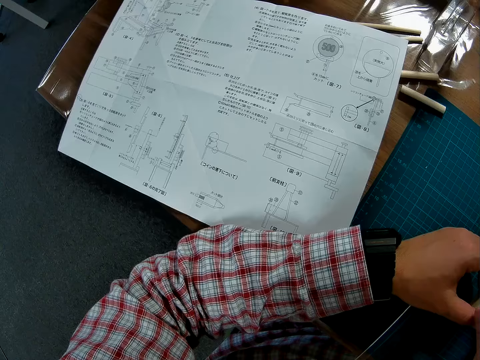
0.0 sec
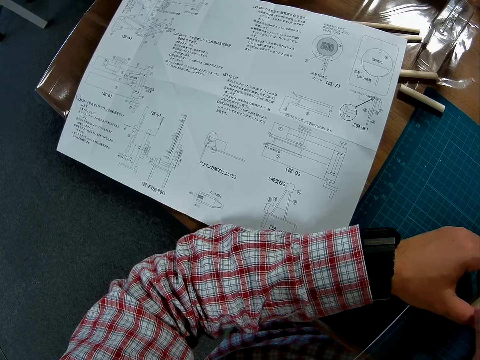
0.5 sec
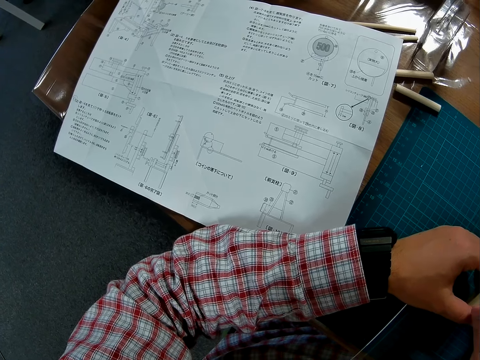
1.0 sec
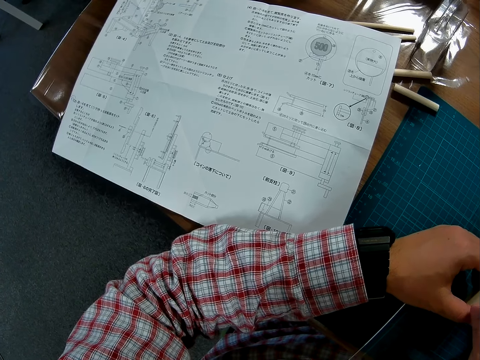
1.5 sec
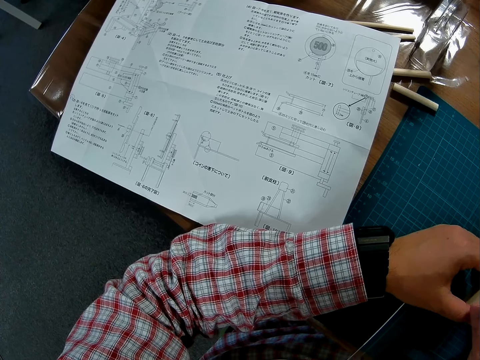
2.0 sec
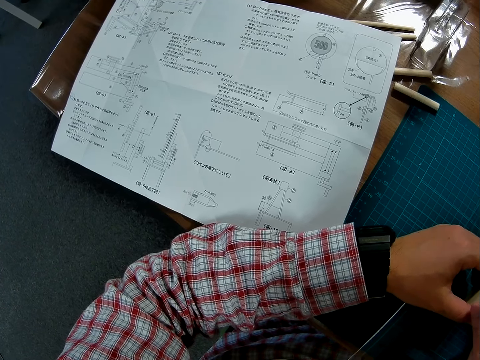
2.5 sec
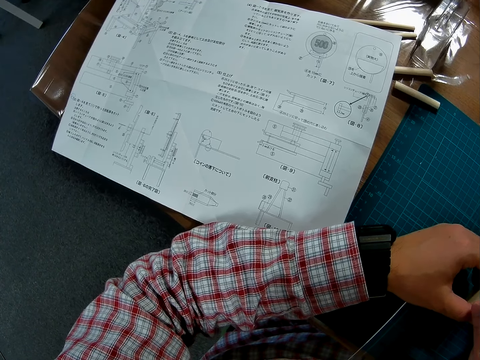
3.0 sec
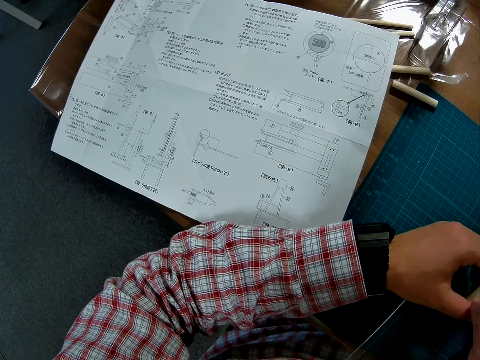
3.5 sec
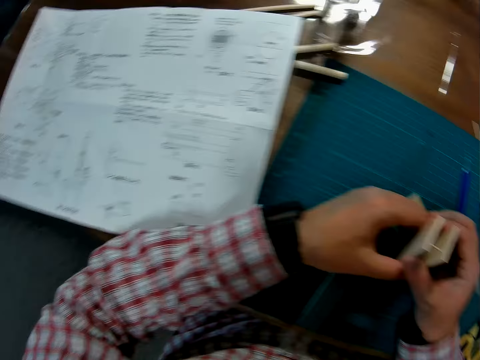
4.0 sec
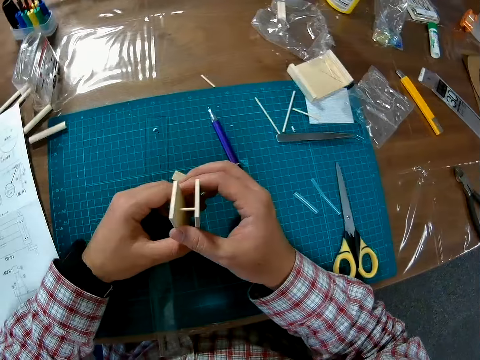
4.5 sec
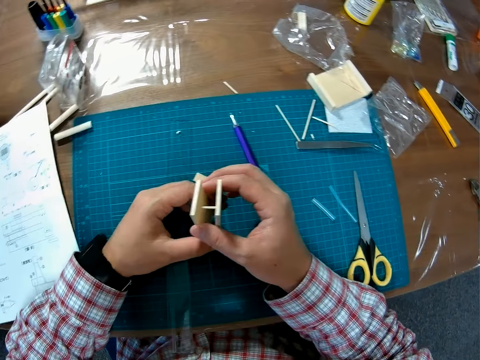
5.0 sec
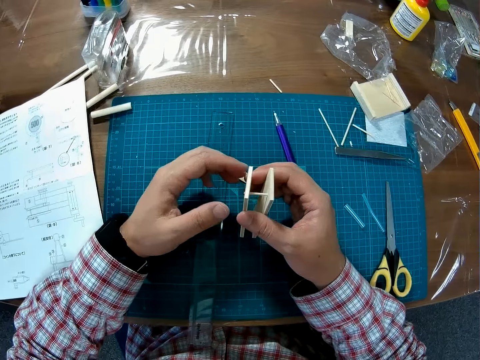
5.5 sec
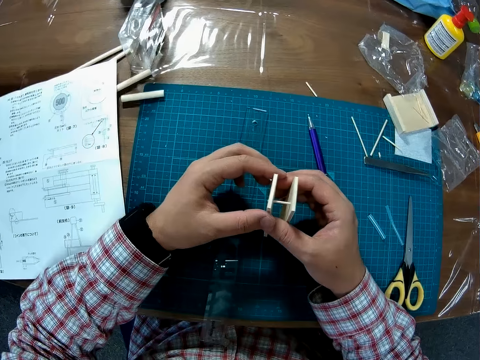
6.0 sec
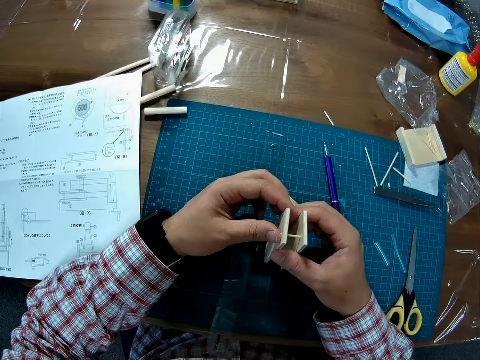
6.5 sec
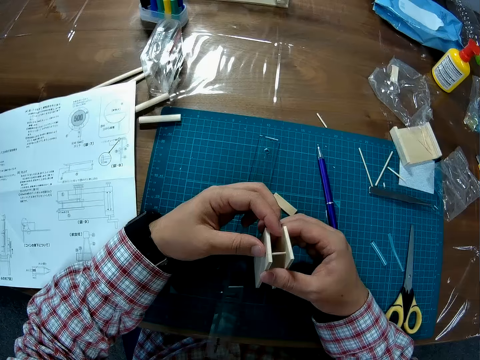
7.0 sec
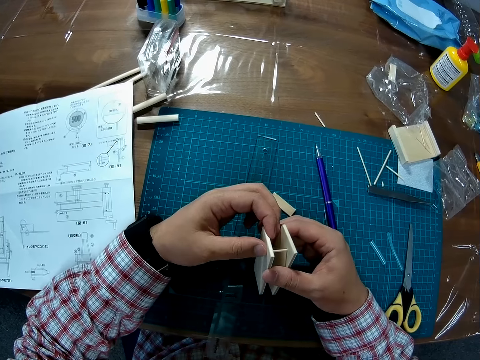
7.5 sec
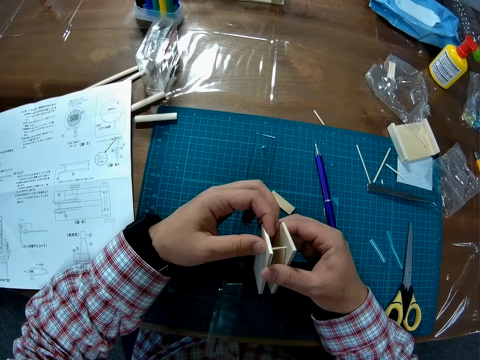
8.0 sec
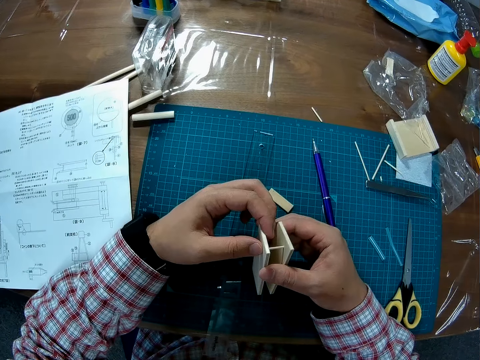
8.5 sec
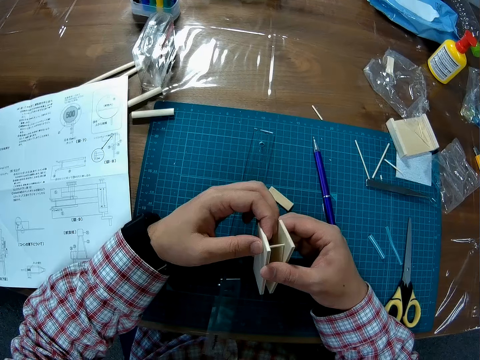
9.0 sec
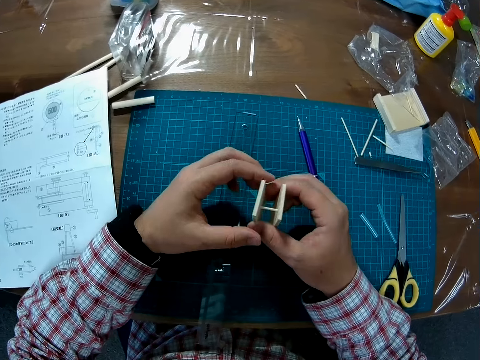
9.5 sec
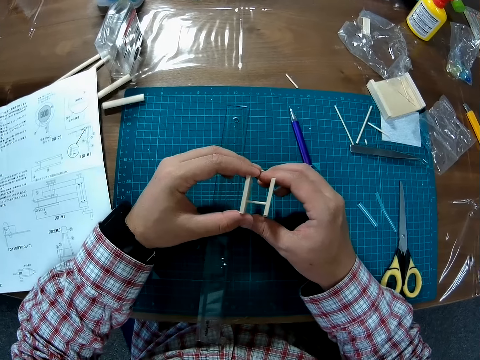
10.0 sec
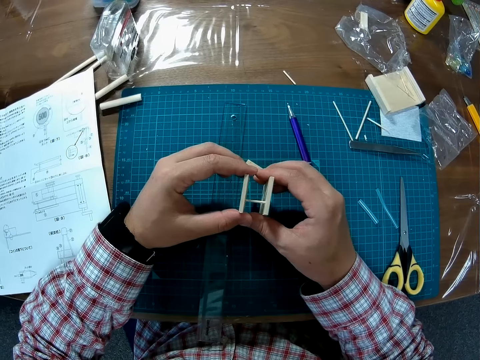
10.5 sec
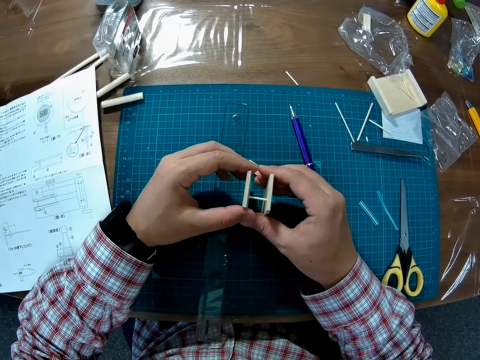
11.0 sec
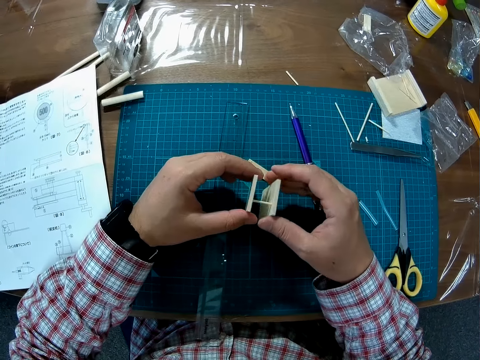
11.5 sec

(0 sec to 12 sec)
The camera wearer holds a piece of wood.

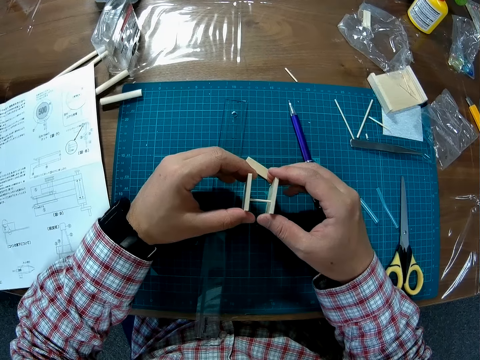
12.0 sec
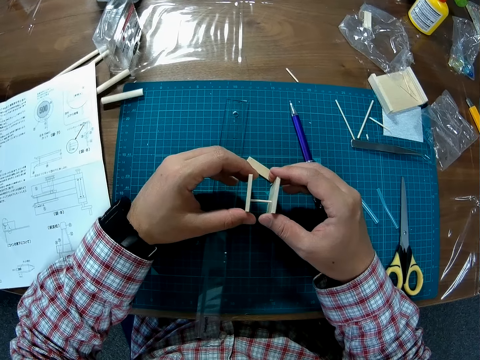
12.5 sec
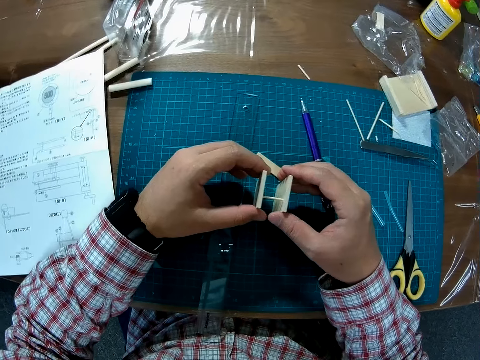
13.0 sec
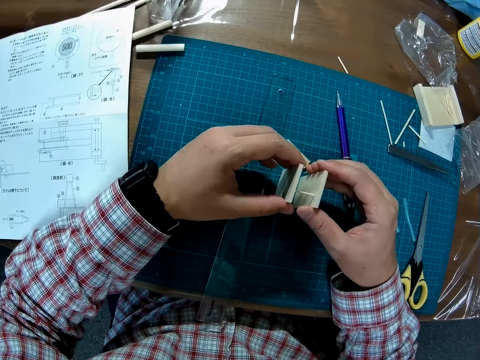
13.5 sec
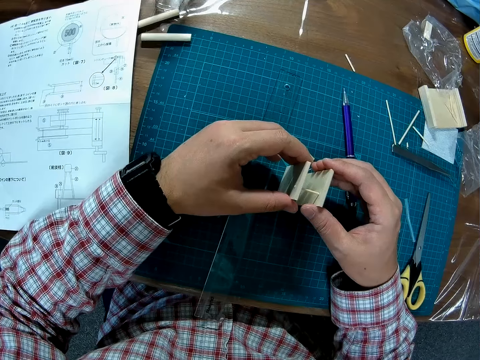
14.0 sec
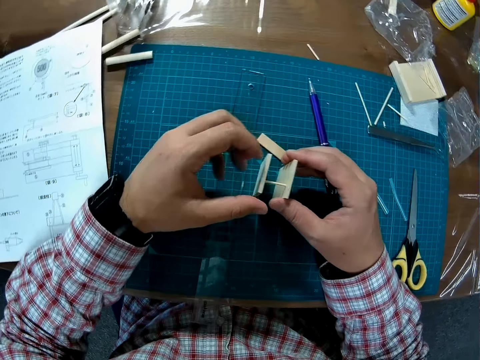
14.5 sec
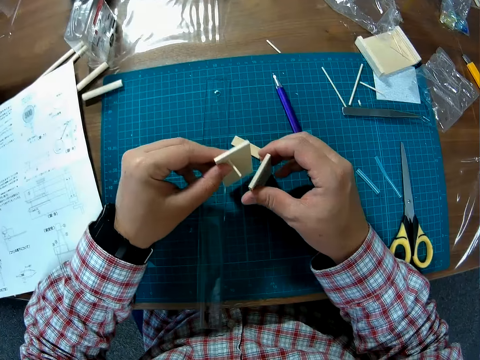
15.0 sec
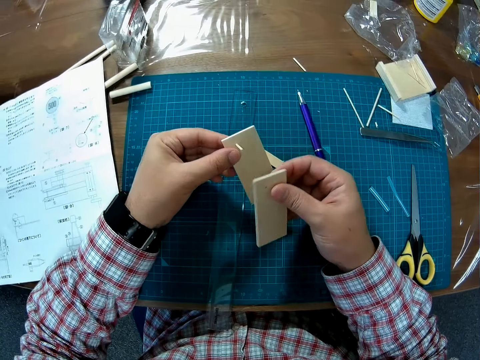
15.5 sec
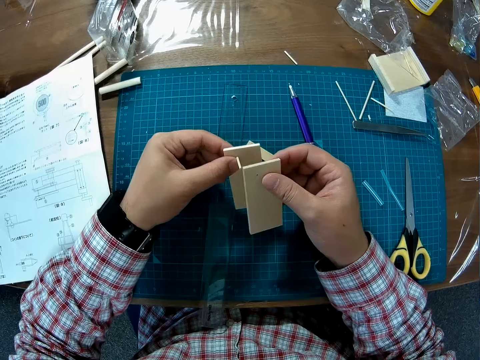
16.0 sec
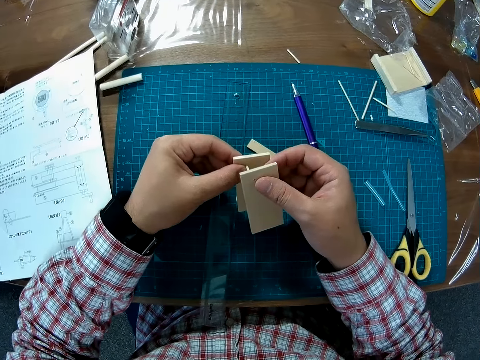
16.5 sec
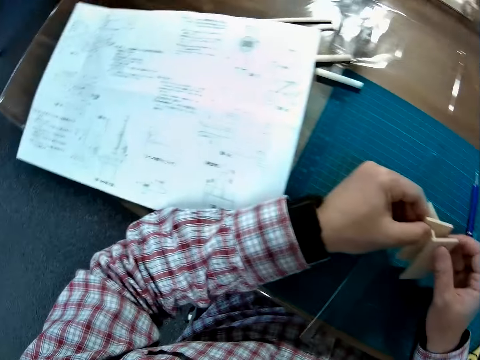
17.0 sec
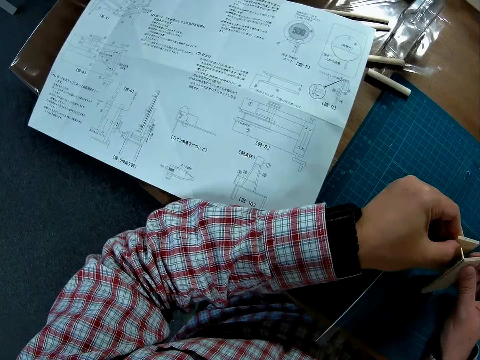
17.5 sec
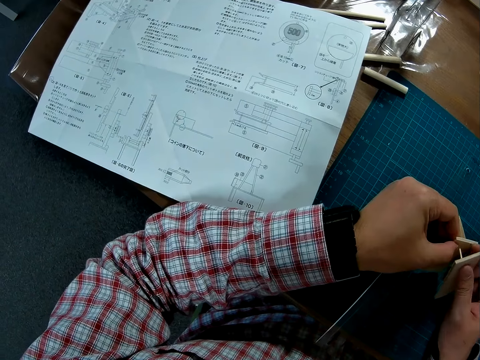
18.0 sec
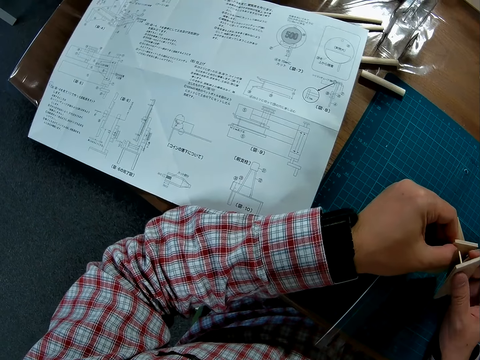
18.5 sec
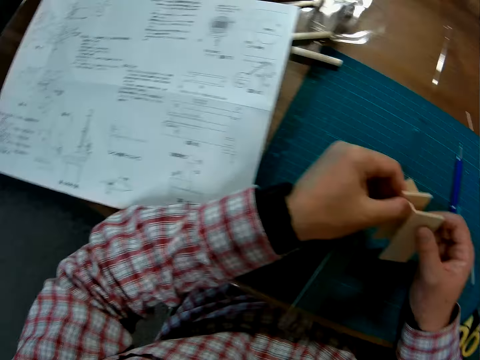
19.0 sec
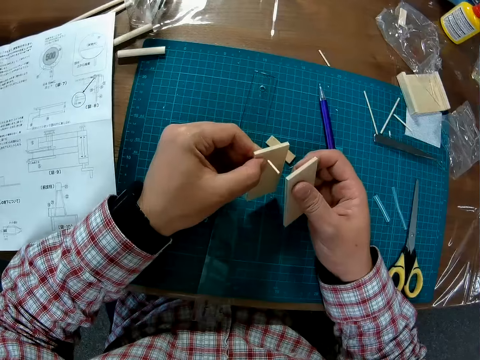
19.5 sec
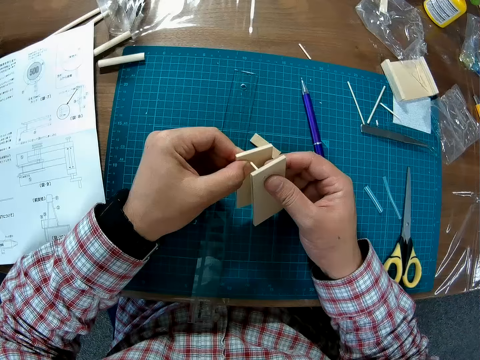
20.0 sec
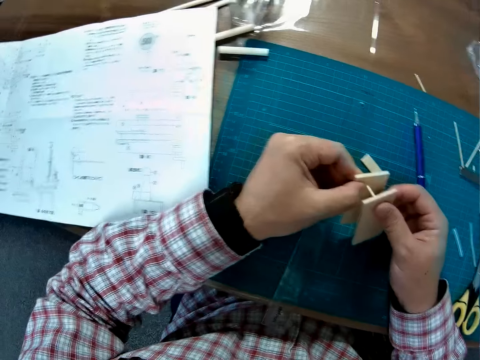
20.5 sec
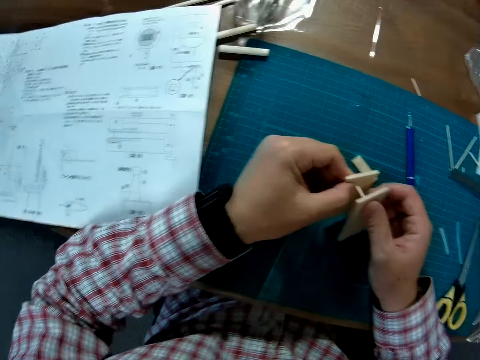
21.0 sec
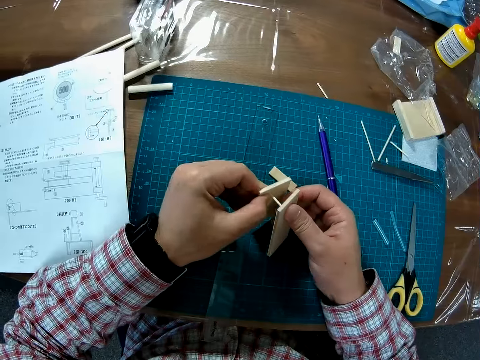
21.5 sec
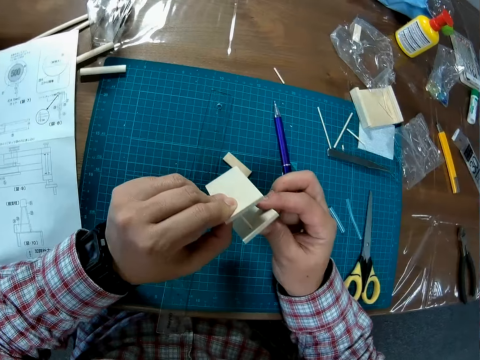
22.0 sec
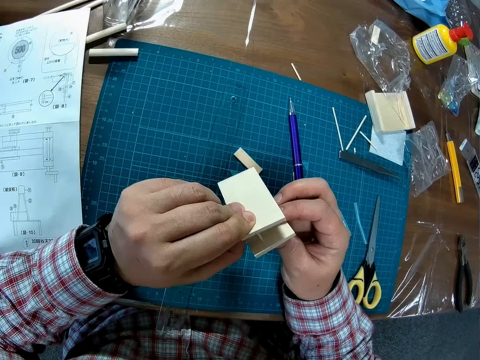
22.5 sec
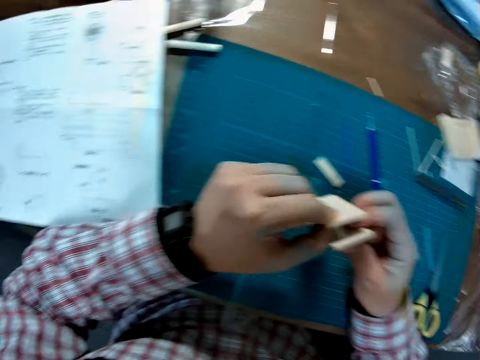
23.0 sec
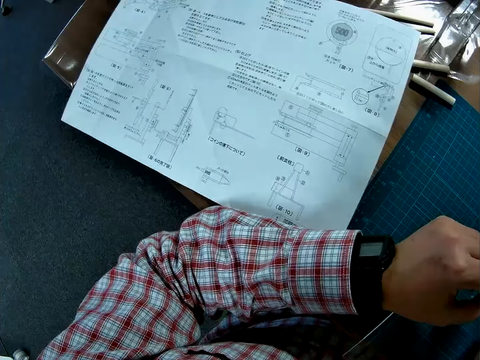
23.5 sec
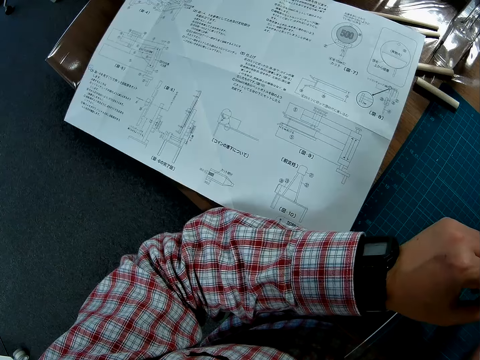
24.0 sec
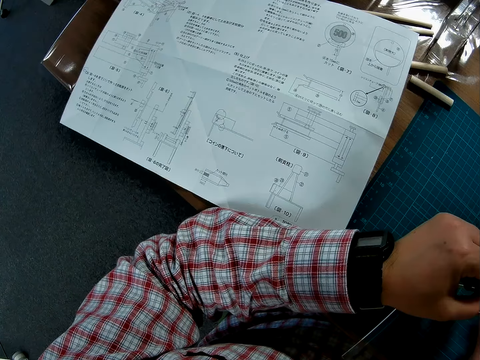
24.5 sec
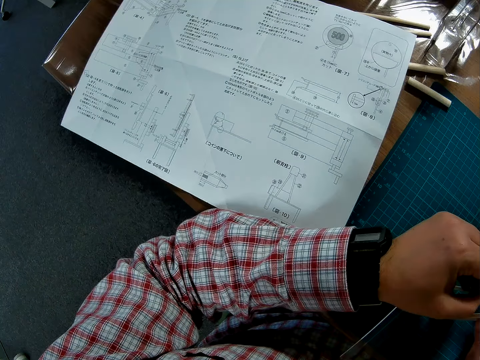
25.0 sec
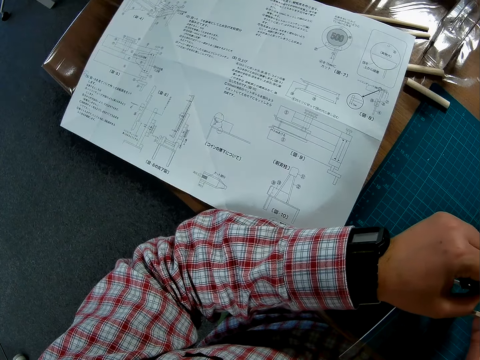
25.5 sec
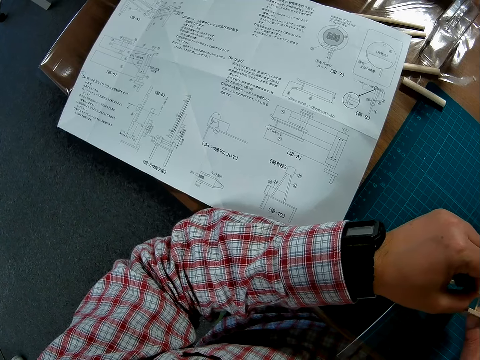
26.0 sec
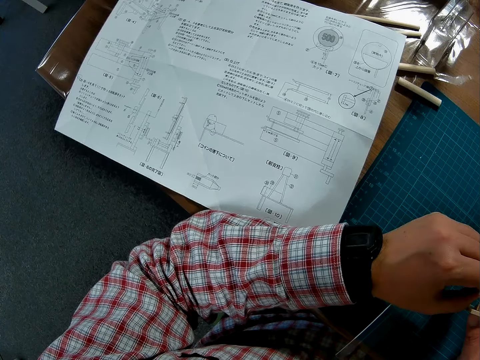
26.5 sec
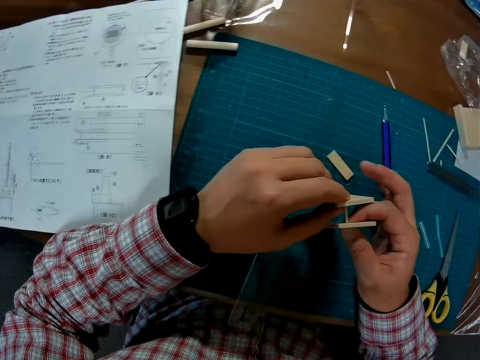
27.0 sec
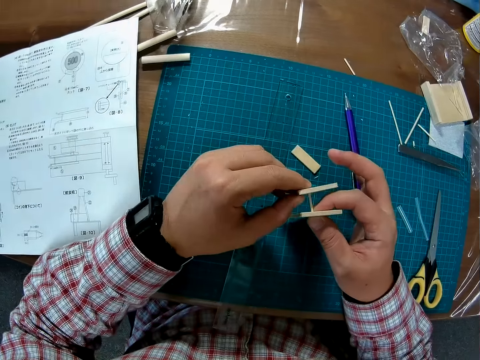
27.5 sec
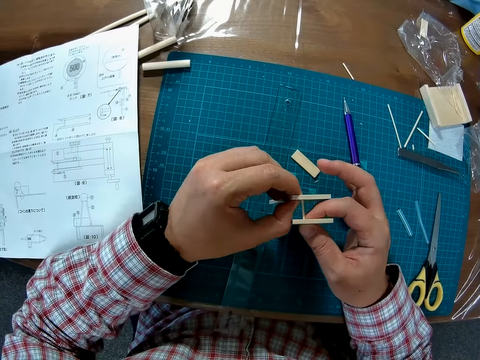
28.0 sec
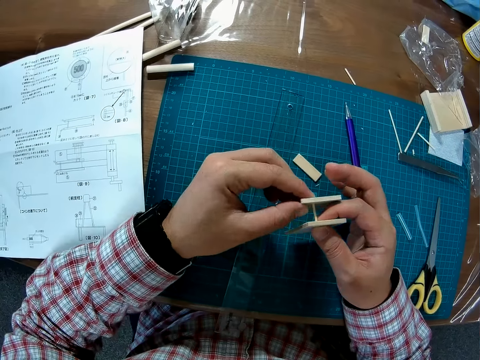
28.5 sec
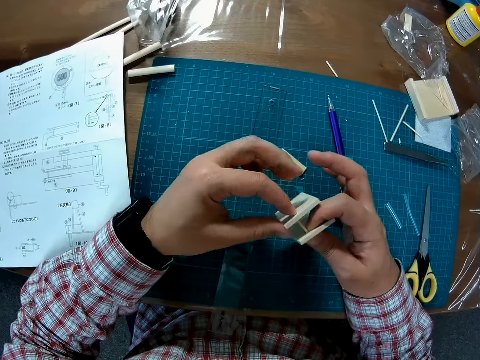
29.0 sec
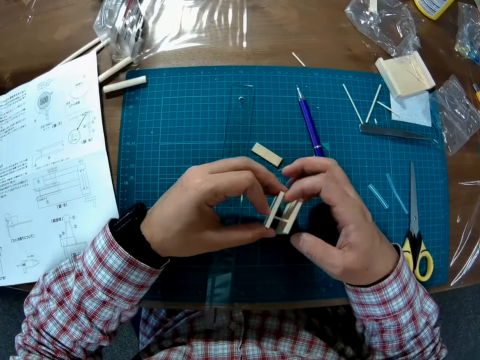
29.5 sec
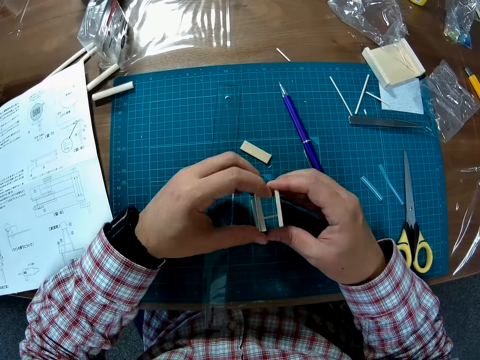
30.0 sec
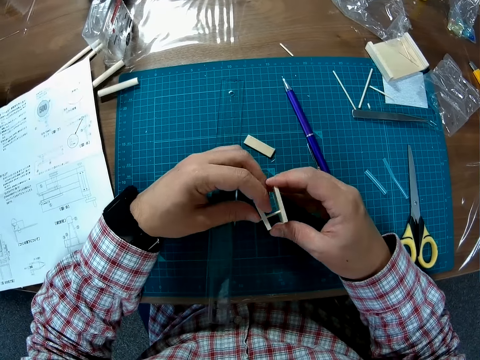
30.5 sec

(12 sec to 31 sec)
The camera wearer dismantles the wood. They join the wood together.
